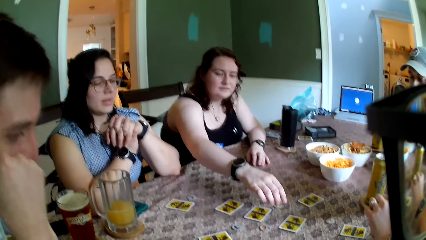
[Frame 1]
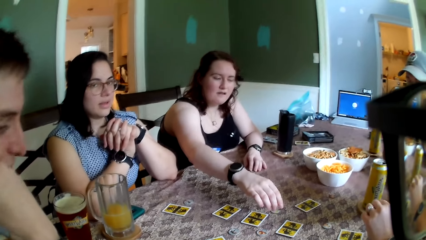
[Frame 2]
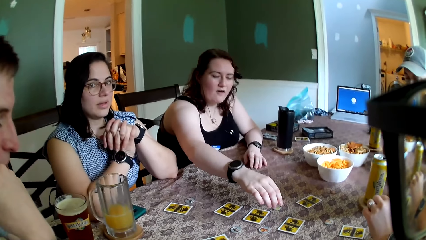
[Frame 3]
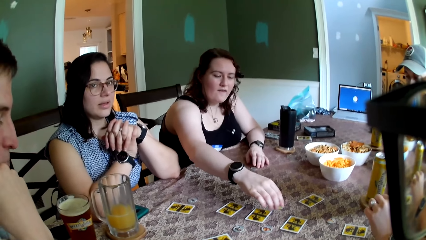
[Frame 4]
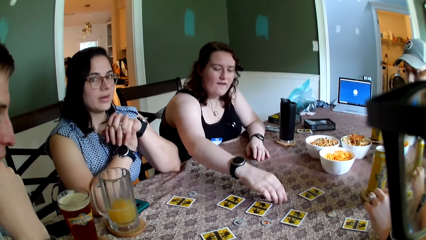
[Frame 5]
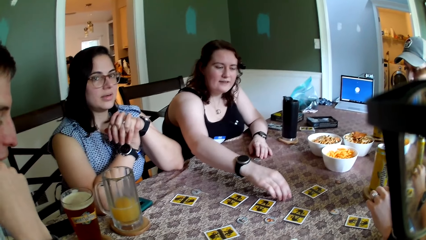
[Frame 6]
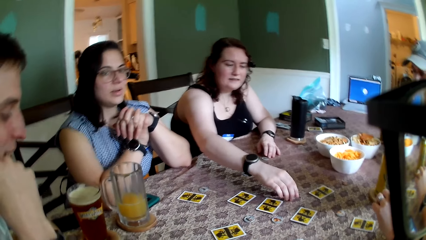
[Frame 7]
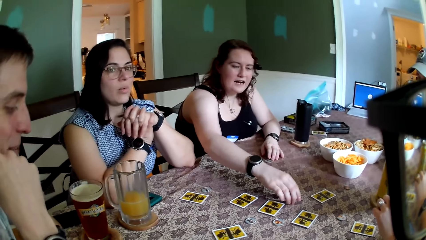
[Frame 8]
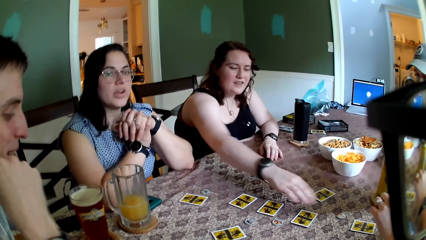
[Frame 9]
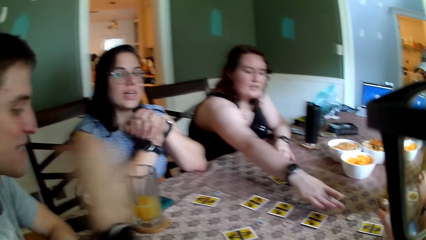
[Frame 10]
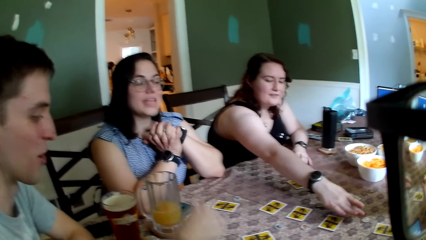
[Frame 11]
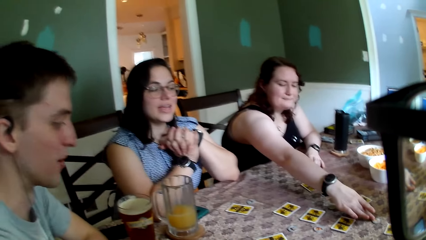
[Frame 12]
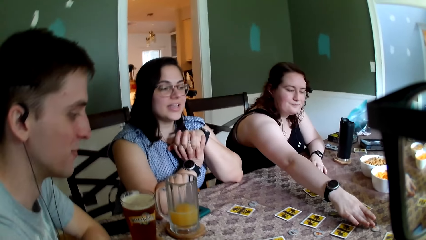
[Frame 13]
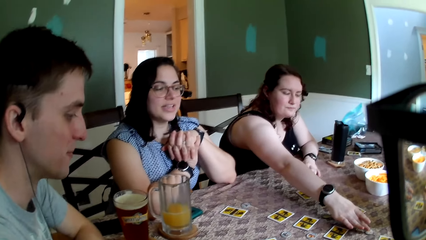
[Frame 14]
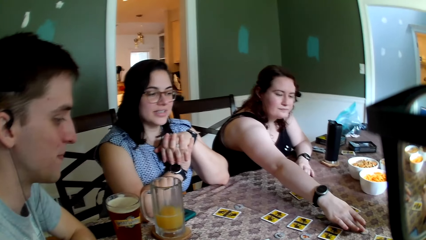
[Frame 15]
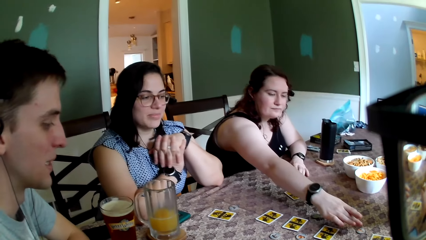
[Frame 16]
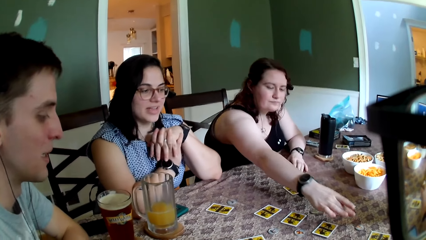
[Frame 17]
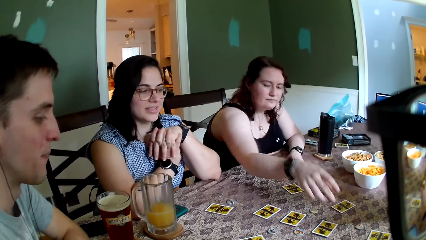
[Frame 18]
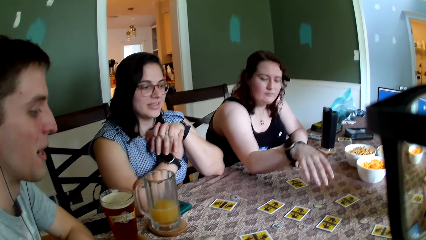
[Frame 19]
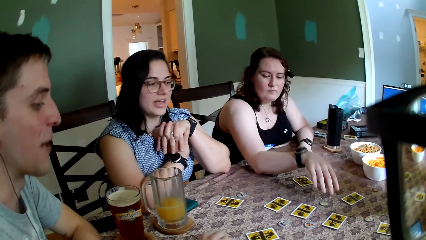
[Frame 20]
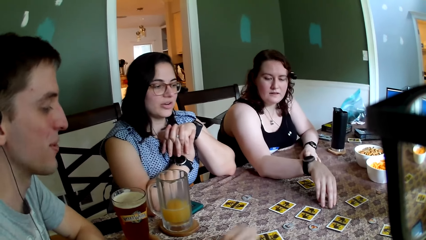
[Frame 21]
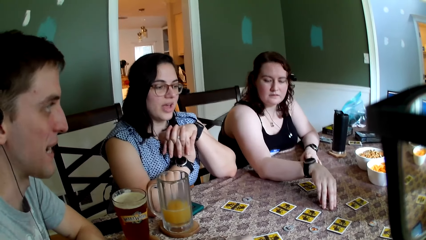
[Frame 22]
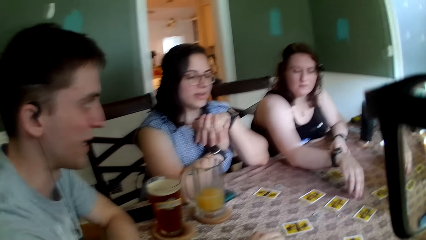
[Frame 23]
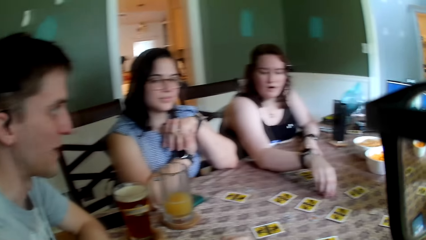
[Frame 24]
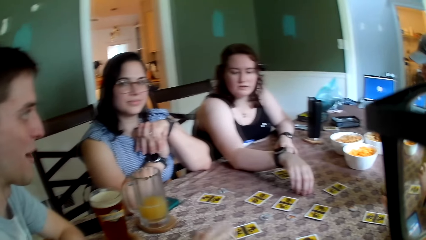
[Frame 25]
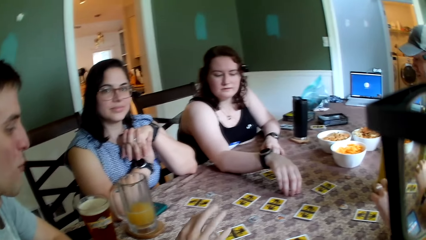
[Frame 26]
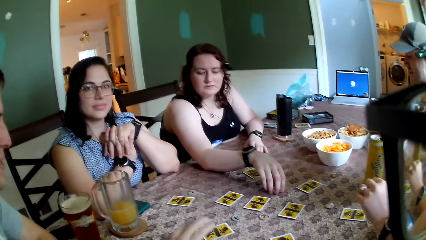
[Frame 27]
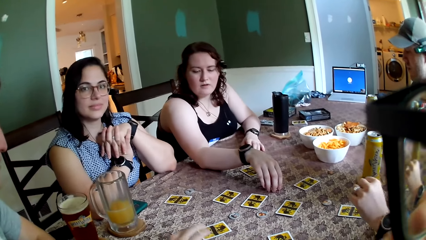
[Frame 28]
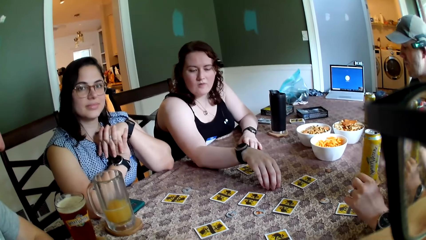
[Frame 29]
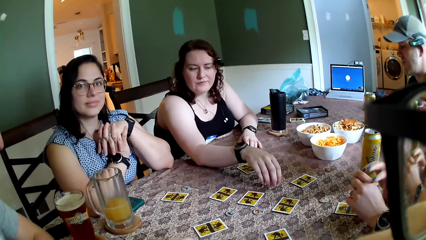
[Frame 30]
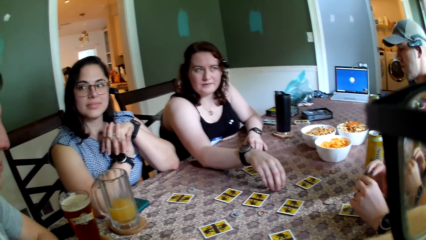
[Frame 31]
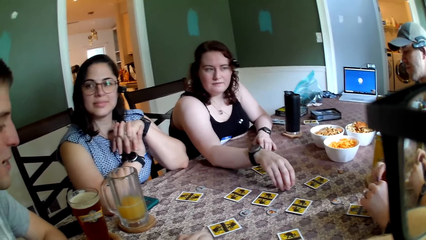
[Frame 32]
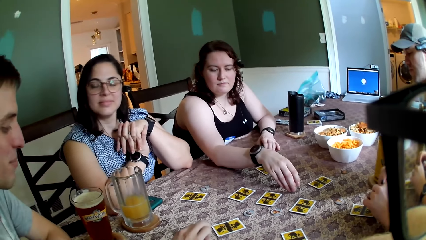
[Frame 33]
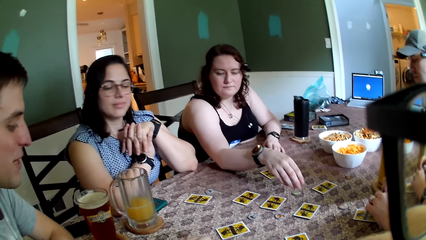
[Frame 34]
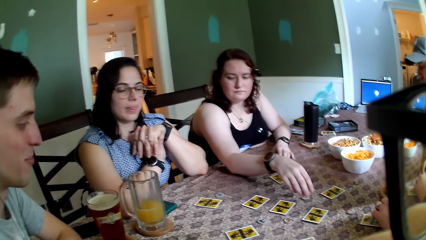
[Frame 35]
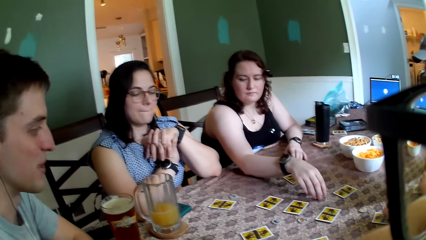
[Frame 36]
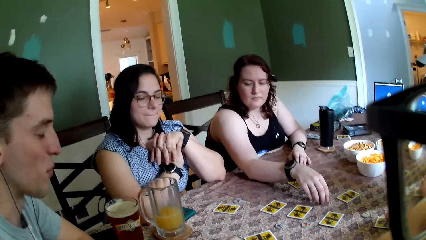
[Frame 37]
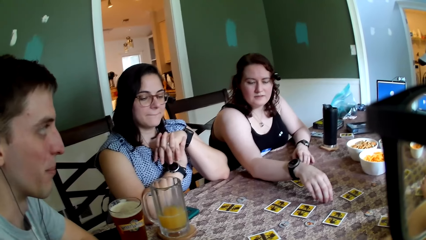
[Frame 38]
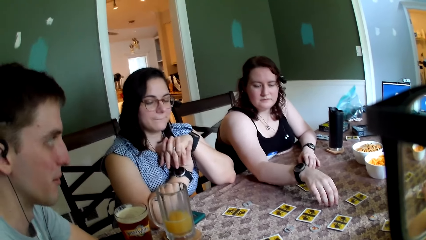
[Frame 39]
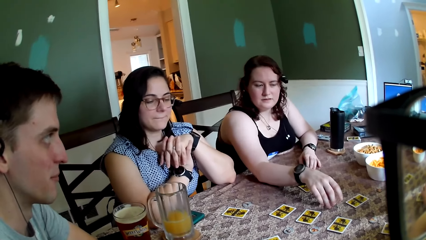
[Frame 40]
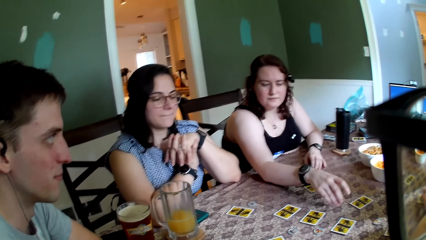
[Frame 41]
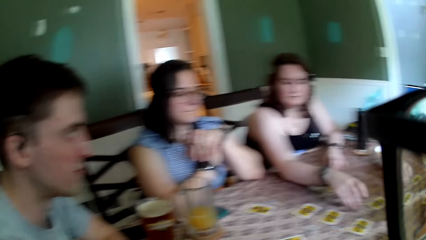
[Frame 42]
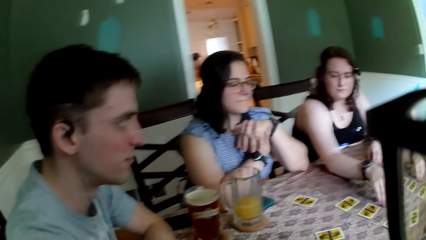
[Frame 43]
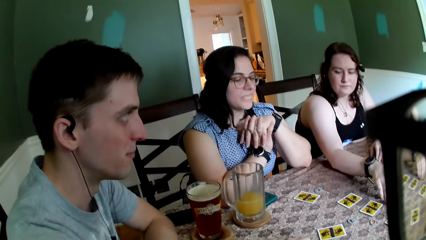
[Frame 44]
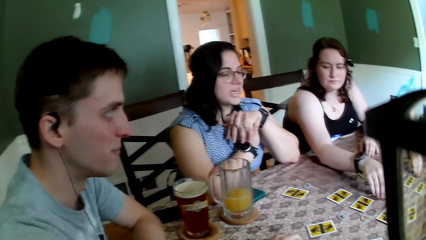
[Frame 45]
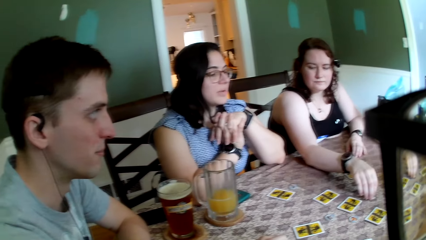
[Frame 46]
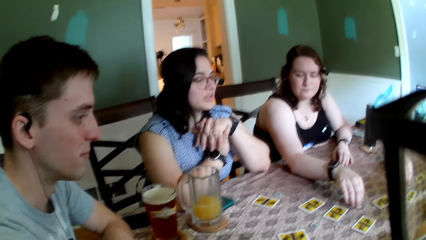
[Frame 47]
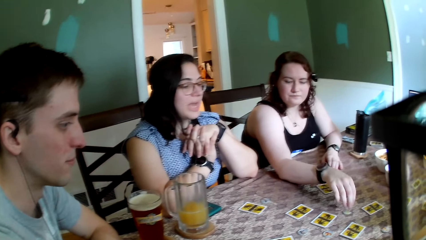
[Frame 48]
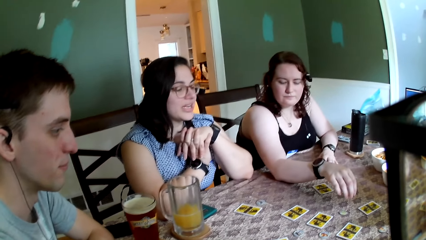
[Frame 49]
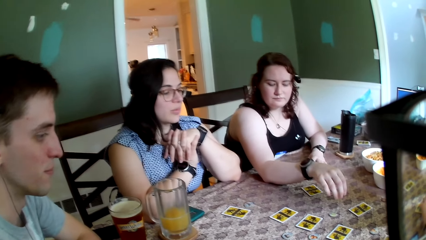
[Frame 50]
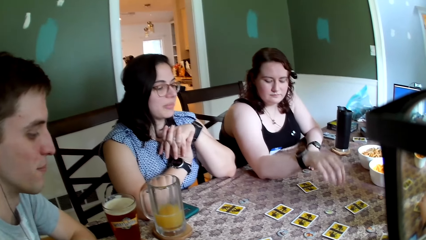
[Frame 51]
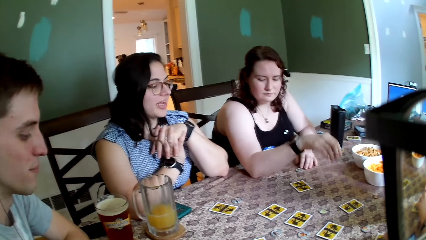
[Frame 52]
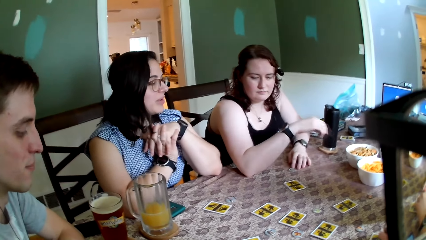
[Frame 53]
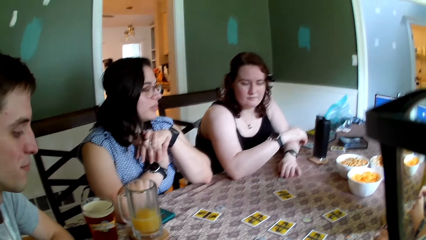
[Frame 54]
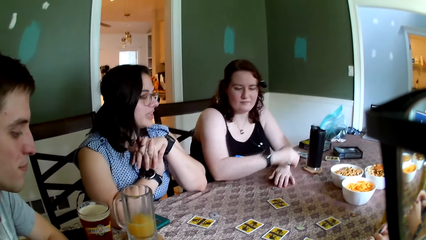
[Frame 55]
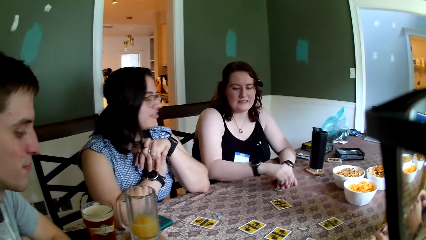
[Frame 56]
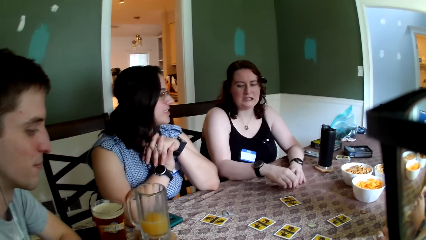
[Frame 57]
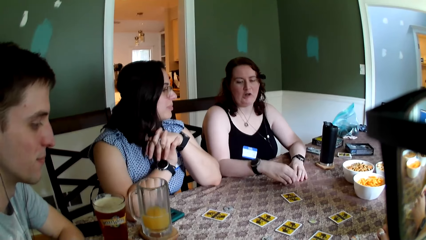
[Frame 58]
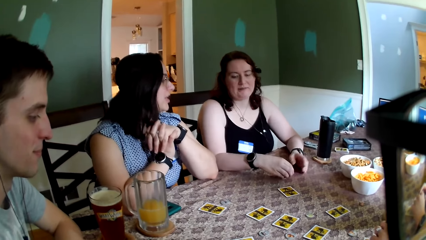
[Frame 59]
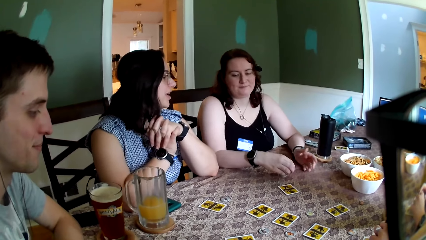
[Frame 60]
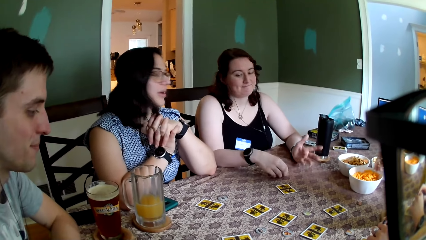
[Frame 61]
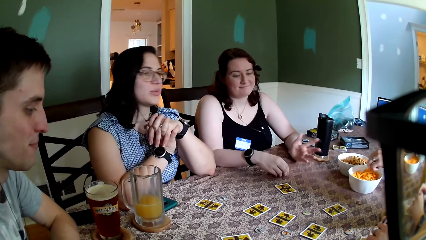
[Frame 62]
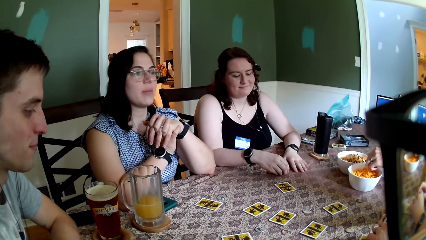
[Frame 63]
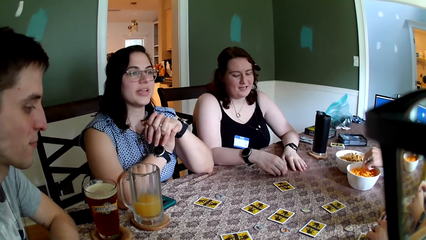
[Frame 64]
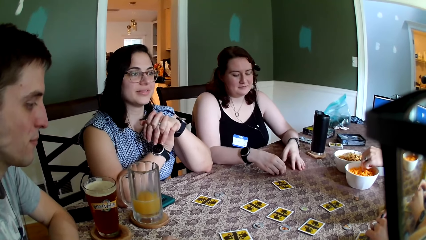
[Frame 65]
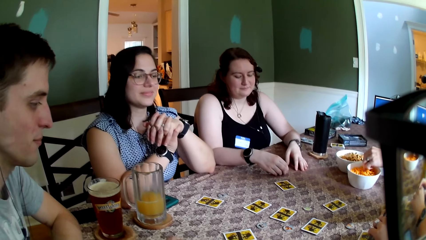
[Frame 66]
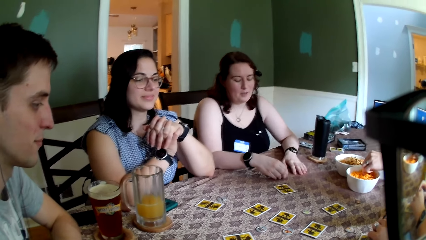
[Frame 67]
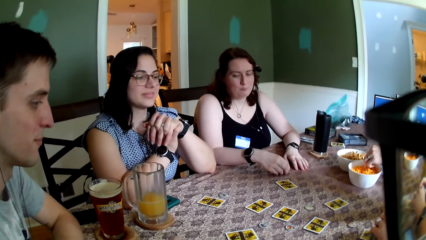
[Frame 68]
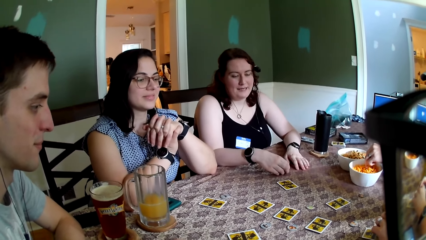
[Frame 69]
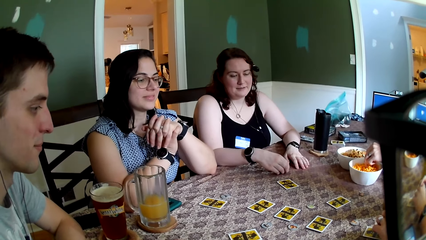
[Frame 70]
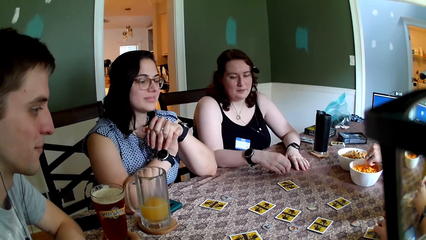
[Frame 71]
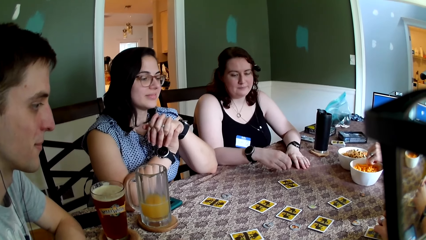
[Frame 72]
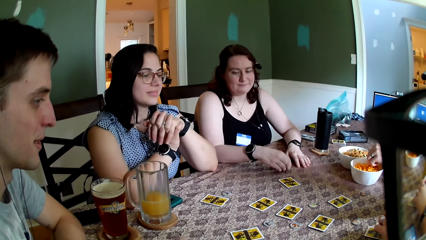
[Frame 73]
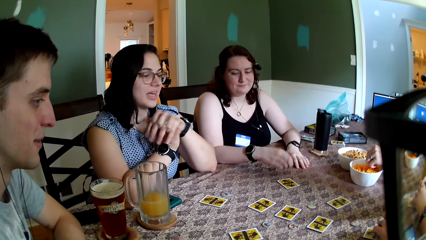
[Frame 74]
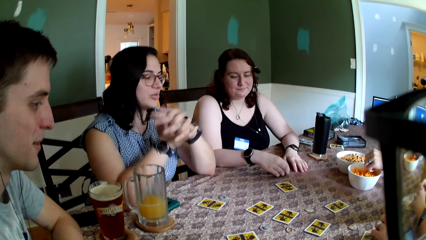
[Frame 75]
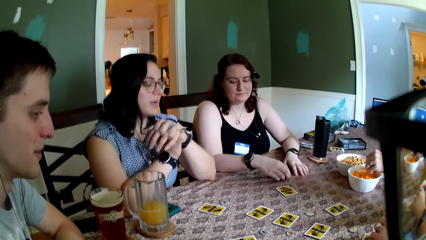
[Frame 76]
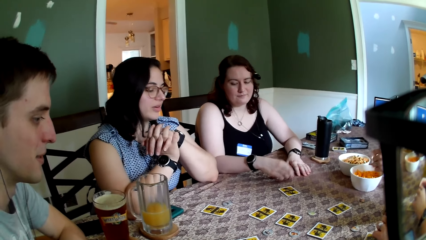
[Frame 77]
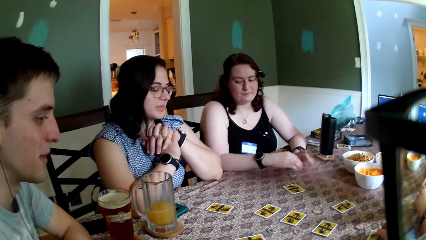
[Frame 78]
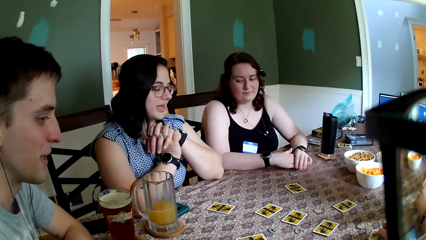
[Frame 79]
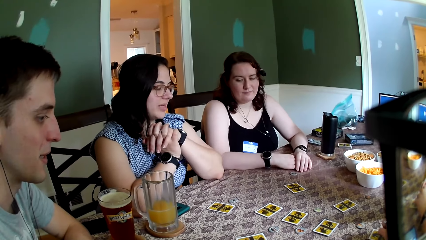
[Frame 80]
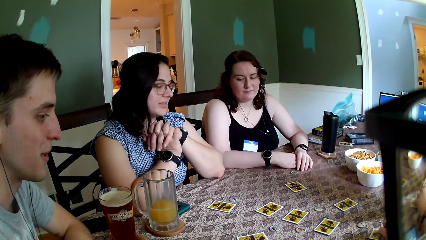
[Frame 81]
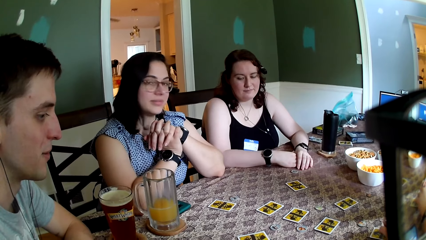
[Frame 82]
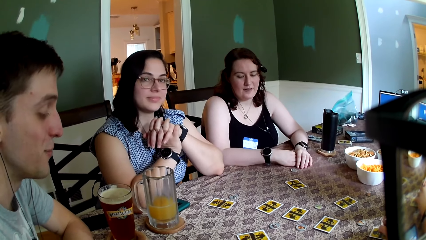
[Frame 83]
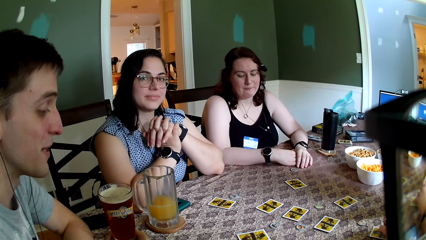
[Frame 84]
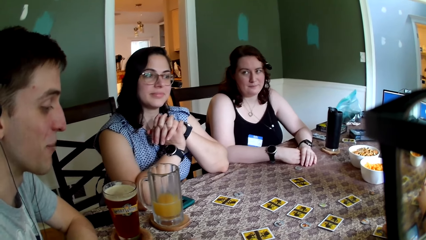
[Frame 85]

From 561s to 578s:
A lady interacts with the camera wearer. The woman adjusts the token on the table with her right hand. The woman touches the token on the table with her right hand. The woman places her right elbow on the table. The woman touches the token on the table with her right hand. A man interacts with another man. The lady interacts with the crowd. A man picks chips from a bowl on the table with his right hand.
